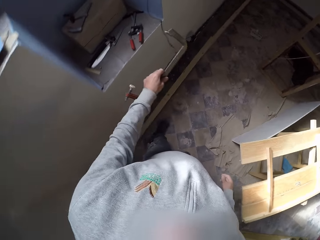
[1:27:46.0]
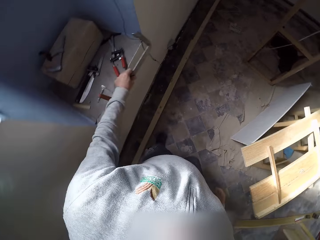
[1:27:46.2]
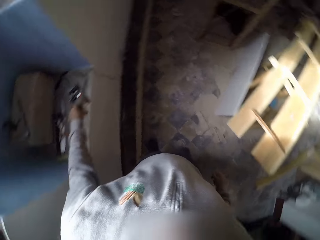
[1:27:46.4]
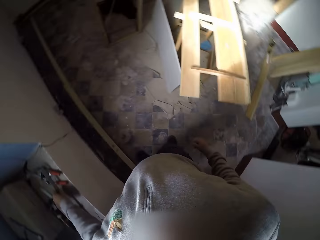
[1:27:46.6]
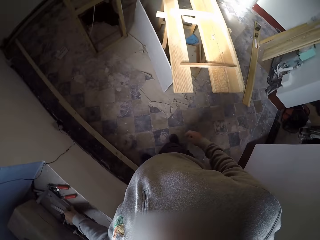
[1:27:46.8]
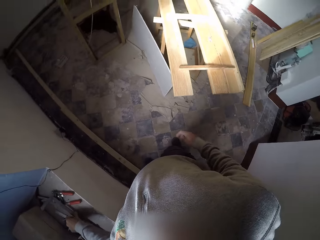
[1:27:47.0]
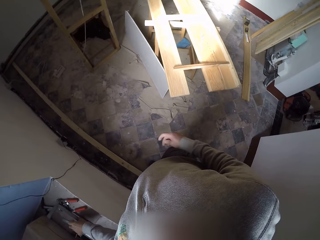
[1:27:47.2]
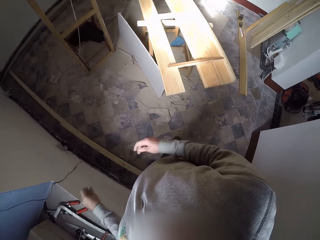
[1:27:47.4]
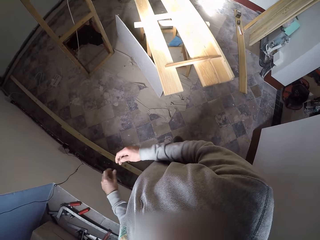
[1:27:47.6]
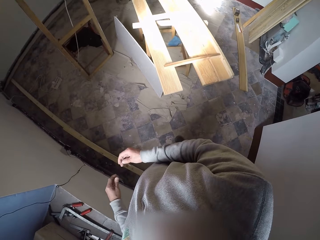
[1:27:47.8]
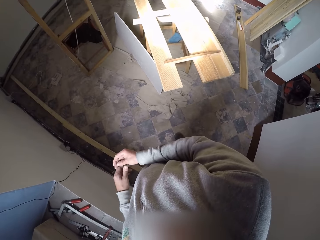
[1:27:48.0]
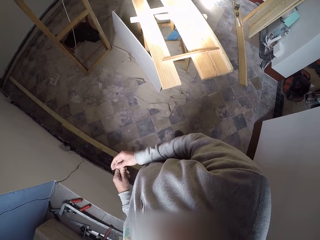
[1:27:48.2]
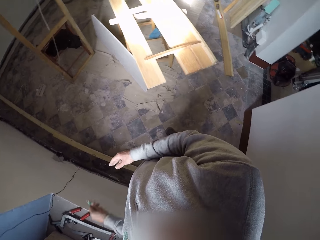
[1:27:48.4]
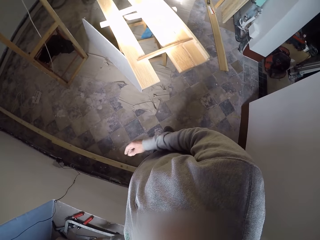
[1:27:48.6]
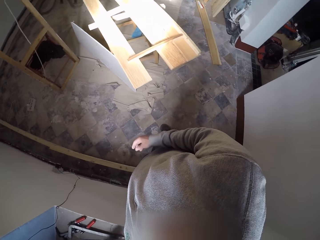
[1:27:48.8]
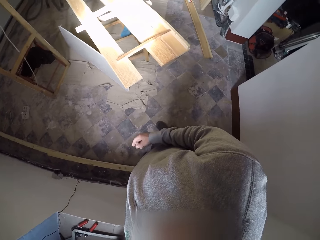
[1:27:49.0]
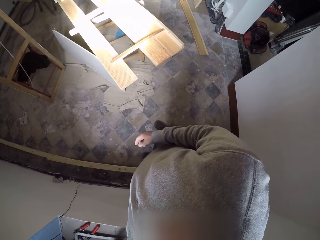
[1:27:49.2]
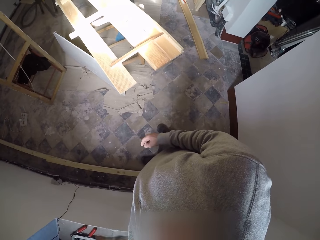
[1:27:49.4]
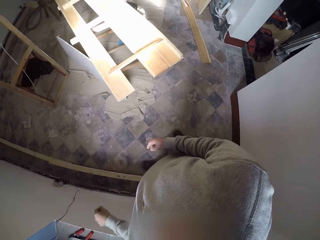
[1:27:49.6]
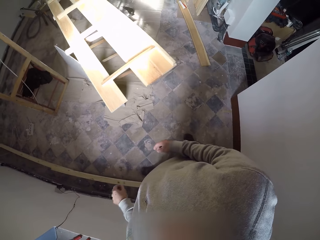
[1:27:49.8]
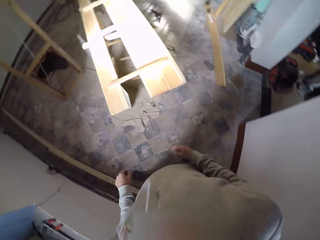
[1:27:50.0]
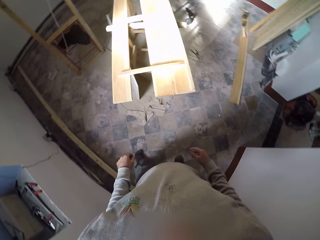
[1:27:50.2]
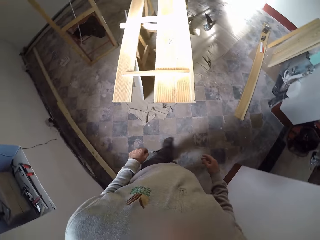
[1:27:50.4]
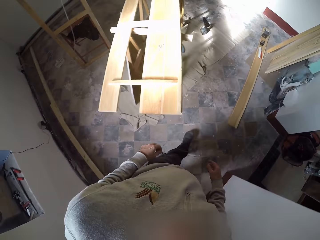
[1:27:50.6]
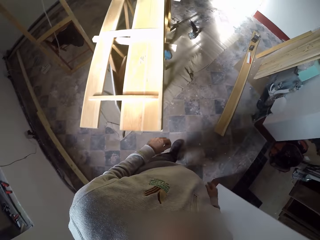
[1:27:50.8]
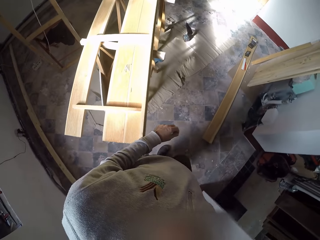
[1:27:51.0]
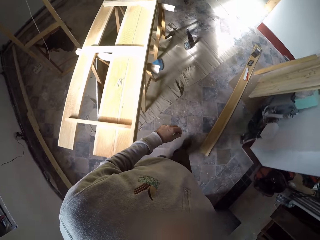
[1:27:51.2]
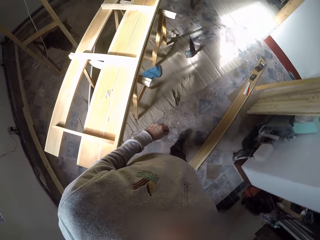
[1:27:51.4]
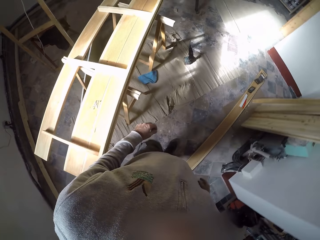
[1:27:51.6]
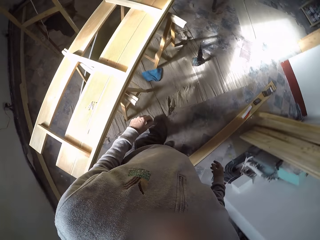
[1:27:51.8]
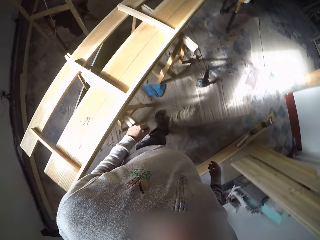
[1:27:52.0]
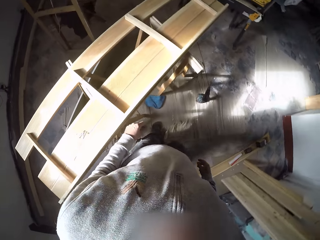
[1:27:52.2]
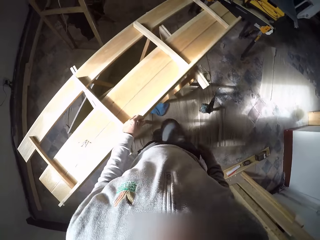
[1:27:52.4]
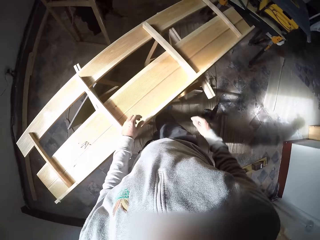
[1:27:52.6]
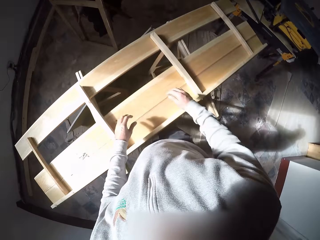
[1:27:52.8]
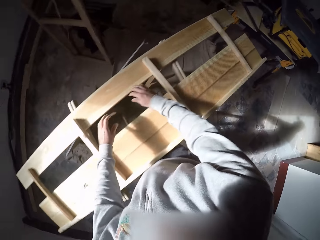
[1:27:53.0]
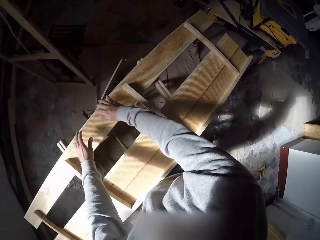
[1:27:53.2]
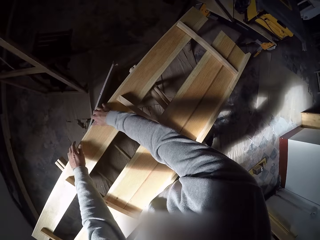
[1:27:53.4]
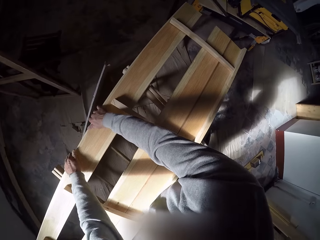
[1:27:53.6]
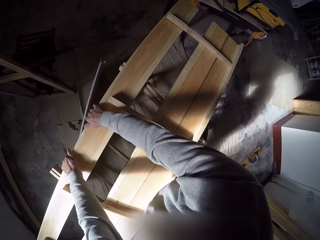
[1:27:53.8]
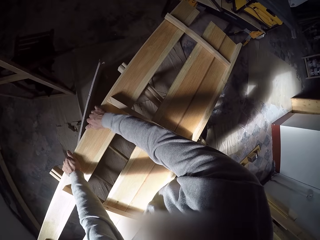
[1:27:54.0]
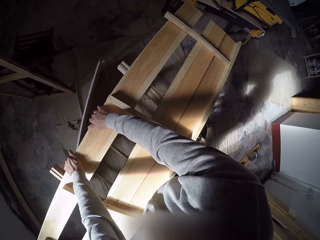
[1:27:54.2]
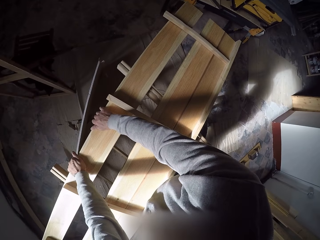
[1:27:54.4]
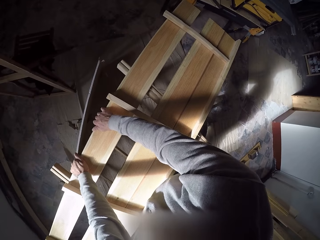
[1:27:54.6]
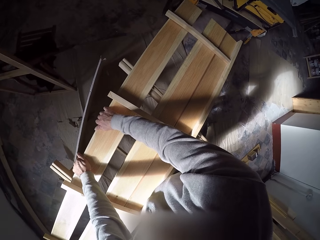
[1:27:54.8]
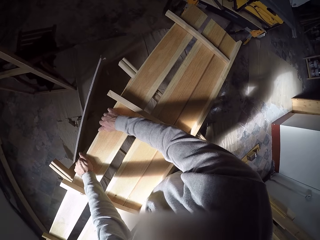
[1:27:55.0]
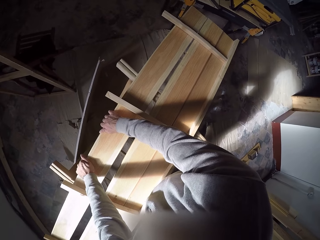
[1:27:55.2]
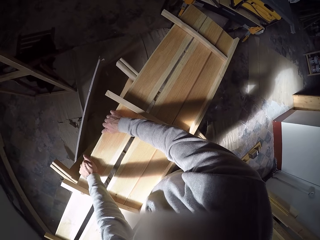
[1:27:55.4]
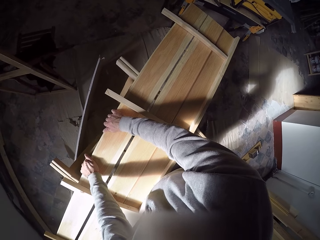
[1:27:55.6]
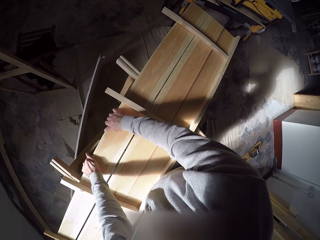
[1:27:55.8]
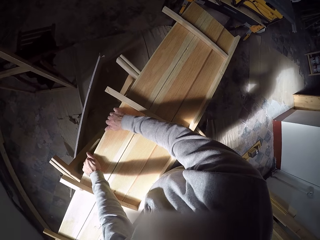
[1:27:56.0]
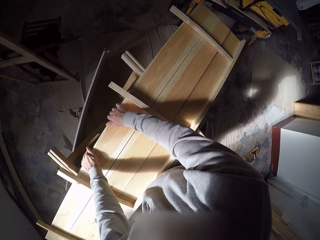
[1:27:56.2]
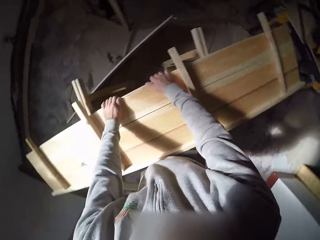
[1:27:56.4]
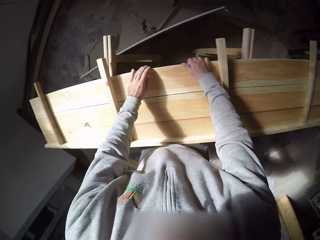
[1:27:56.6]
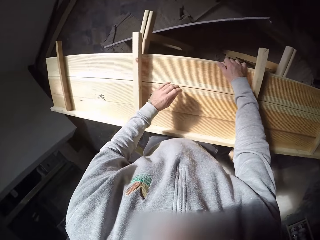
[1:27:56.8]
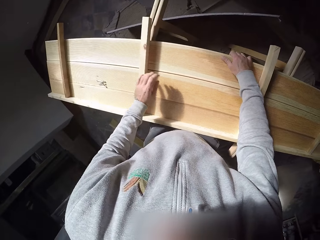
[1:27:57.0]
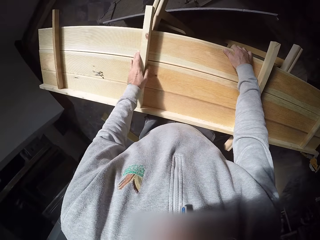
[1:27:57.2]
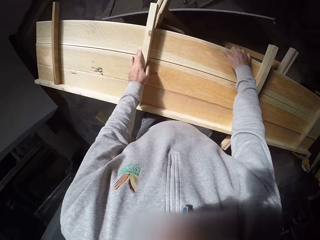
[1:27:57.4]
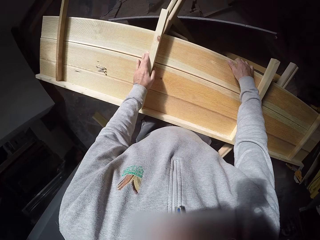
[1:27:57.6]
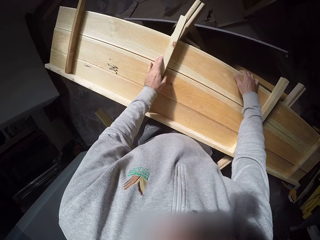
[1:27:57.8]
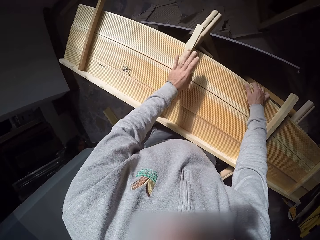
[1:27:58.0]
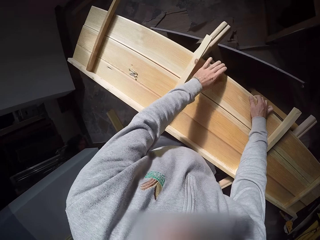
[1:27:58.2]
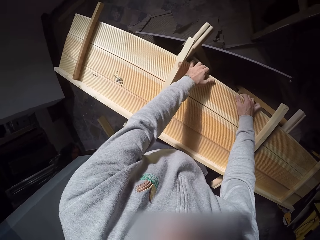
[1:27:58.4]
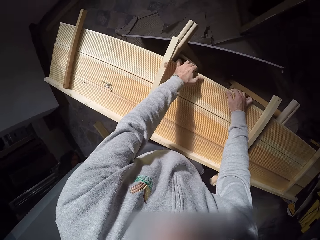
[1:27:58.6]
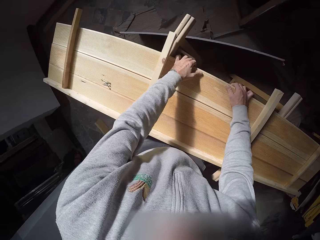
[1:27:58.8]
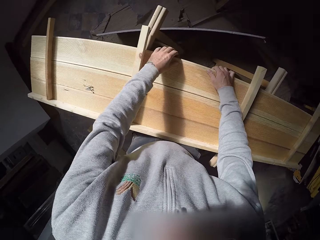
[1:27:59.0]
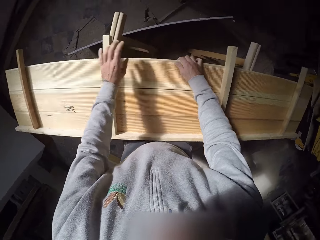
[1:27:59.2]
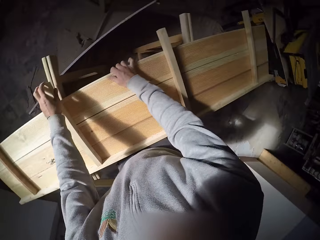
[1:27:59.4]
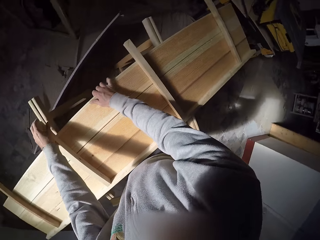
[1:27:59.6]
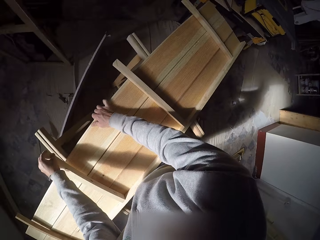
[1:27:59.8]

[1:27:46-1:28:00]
The camera wearer drops the clamp in his left hand on the window post. He looks around the workshop. He passes the screw from his right hand to his left hand. He drops the screw in his left hand on the window post. He walks towards the bench. He pulls a wood closer to the wood on the bench with both hands. He takes his left hand off the wood on the bench. He aligns the wood. He places his left hand on the wood on the bench. He presses the woods on the bench together with both hands. He moves the plank wood. He takes his left hand off the wood on the bench.

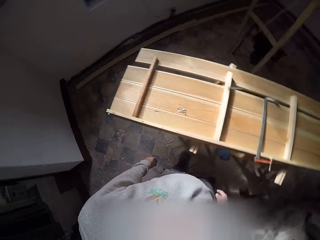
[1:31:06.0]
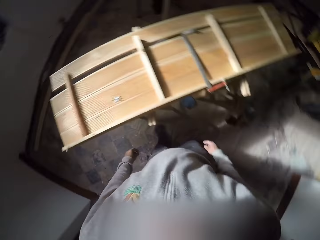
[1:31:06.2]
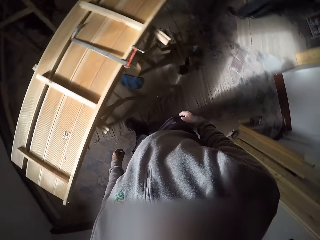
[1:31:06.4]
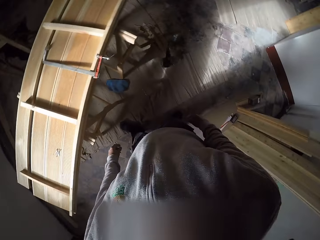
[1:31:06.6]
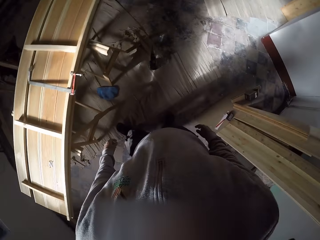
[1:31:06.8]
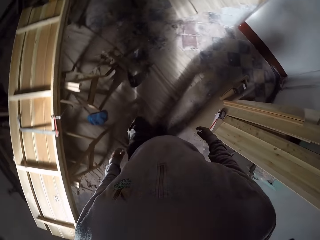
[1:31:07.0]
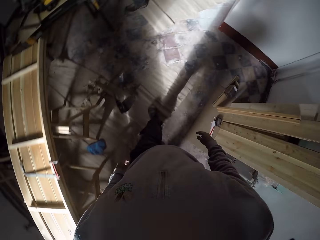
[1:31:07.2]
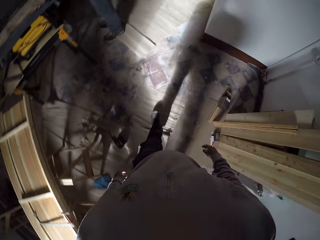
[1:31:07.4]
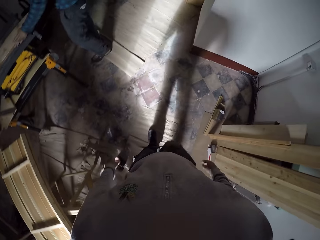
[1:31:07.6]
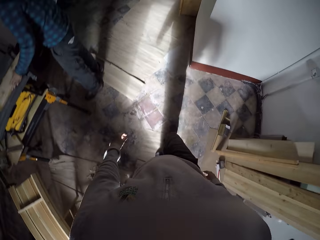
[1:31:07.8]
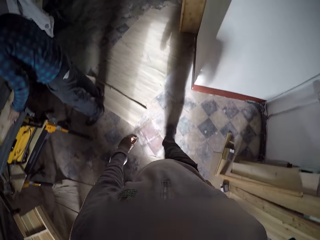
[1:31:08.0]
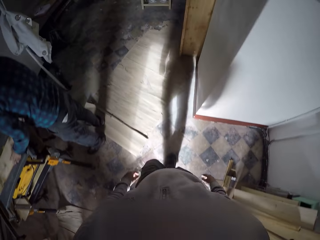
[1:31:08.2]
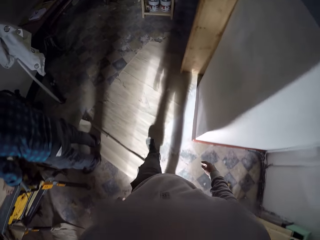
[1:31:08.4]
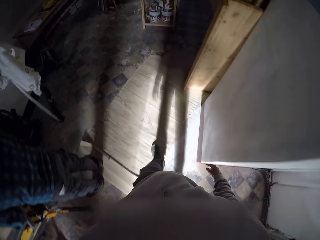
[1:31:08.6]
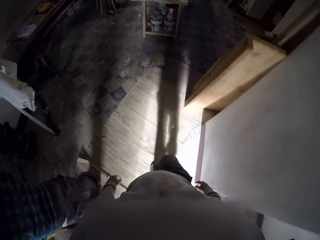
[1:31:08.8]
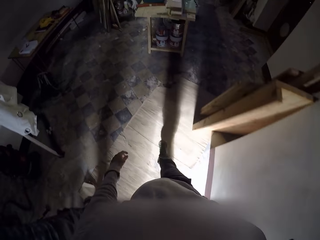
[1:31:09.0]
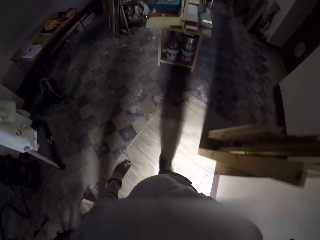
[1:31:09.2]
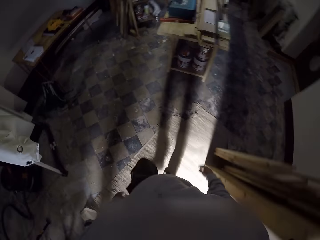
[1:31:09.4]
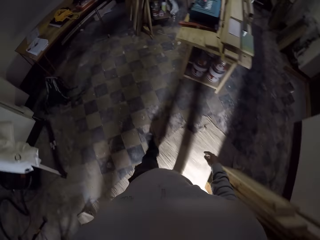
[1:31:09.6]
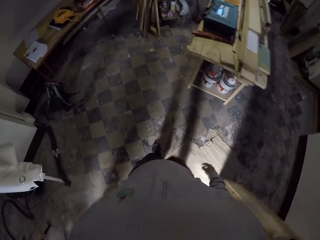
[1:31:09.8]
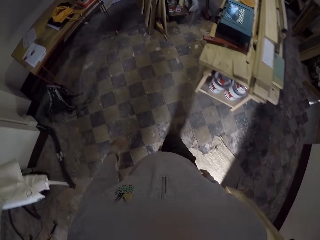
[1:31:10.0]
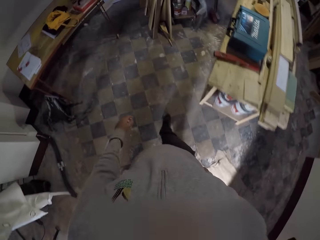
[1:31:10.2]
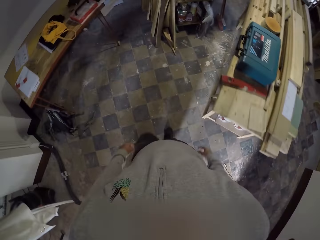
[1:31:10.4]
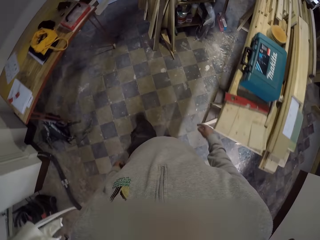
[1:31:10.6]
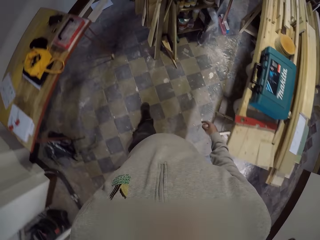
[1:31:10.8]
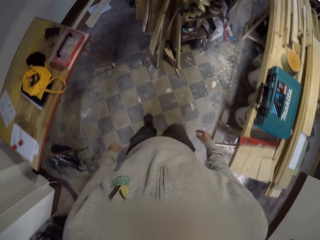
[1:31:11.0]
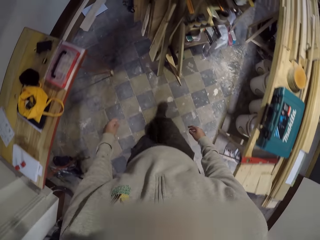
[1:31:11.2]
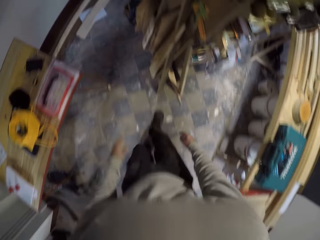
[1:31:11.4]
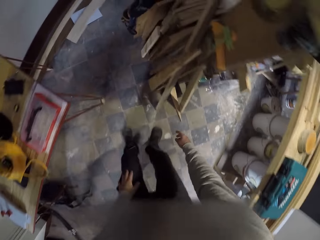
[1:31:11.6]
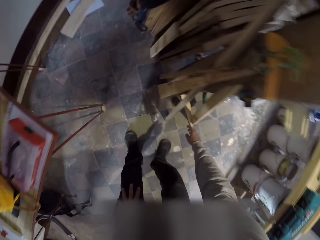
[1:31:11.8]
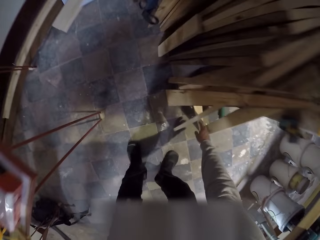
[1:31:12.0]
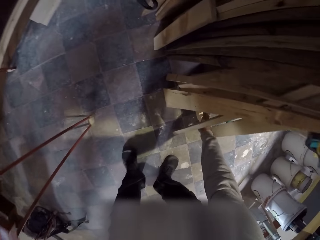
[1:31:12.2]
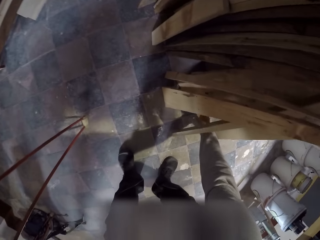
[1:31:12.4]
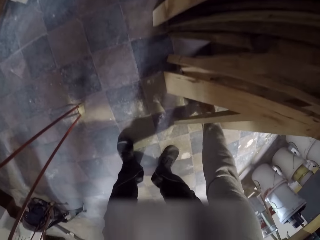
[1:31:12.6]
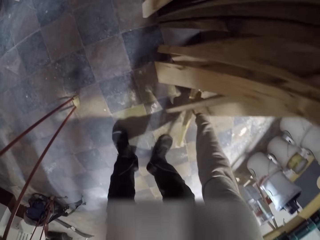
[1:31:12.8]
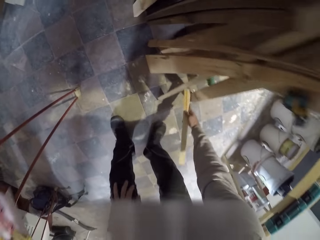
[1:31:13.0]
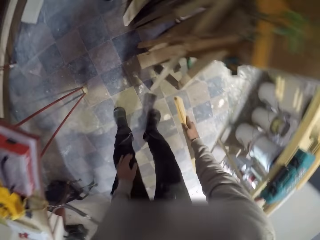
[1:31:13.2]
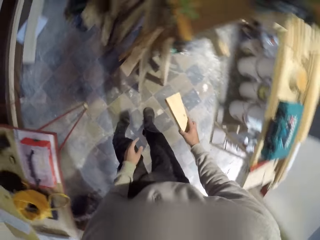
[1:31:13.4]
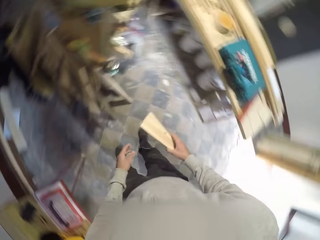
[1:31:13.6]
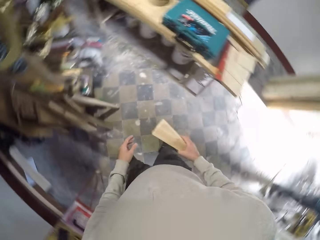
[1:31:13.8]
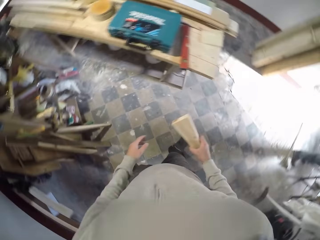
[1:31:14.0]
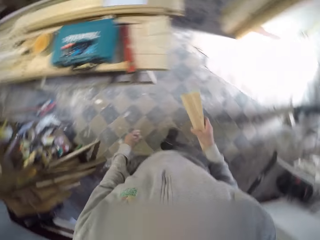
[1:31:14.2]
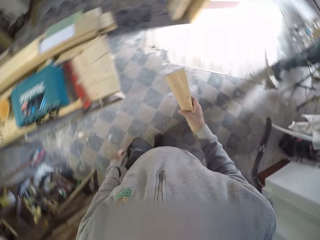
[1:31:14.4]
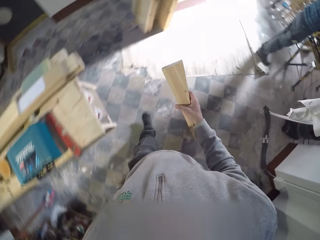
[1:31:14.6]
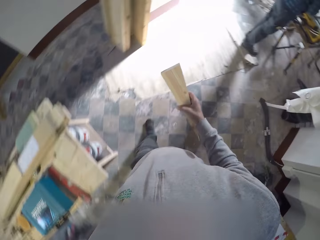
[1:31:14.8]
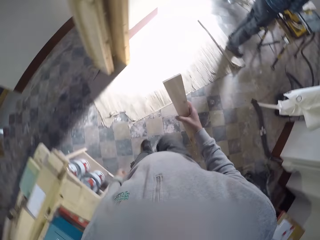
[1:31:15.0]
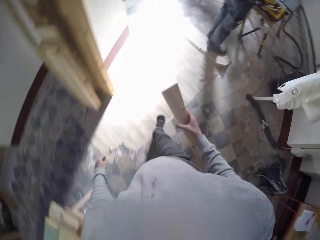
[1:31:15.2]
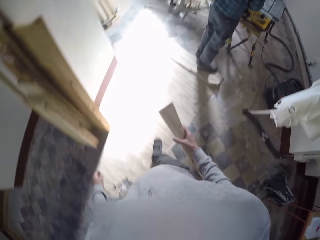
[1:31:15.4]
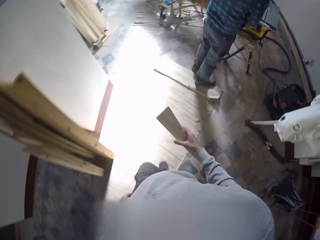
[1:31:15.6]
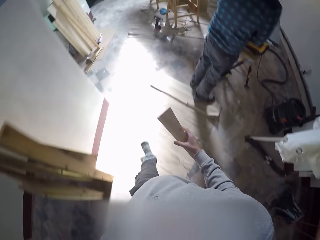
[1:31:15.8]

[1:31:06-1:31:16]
The camera wearer moves around. He picks up a large piece of wood from the floor with his right hand. He moves around.
